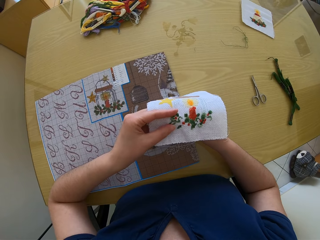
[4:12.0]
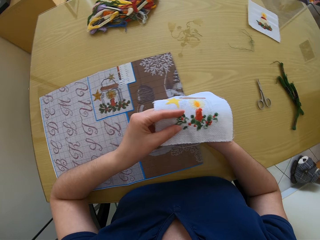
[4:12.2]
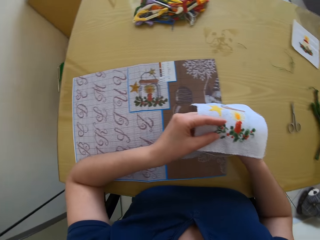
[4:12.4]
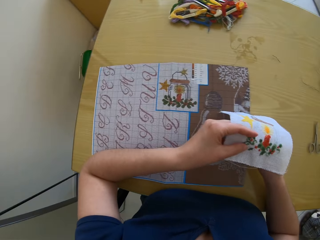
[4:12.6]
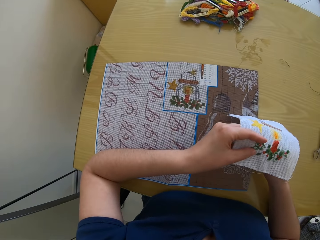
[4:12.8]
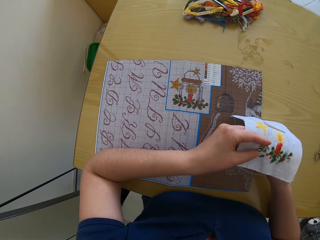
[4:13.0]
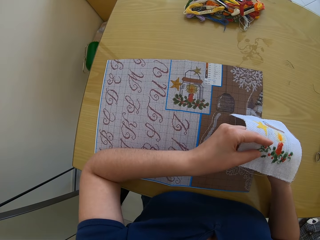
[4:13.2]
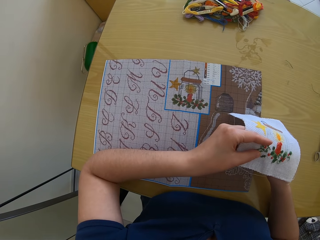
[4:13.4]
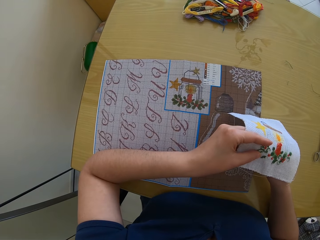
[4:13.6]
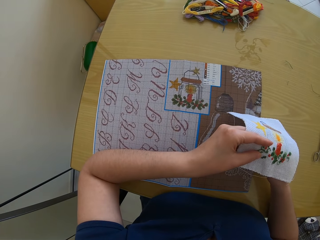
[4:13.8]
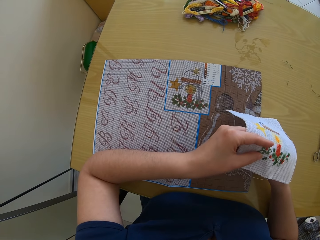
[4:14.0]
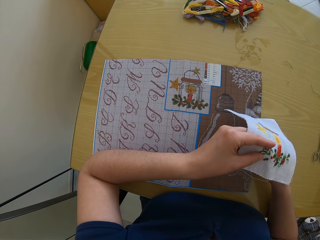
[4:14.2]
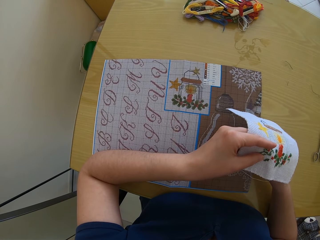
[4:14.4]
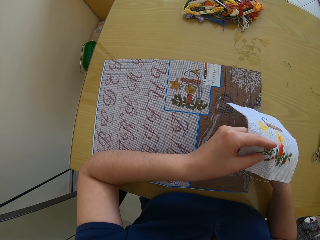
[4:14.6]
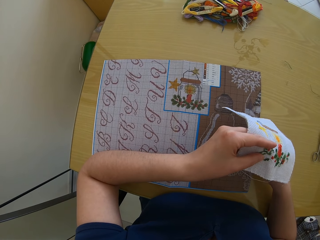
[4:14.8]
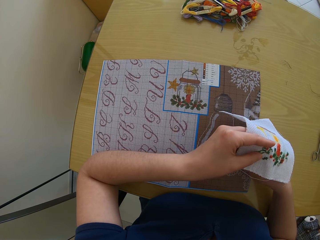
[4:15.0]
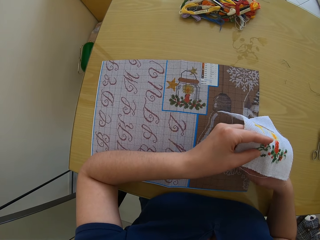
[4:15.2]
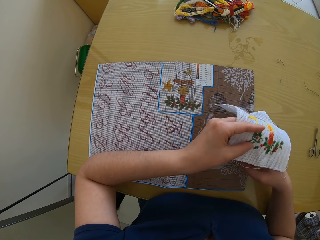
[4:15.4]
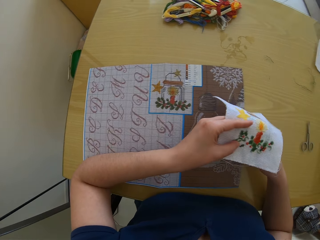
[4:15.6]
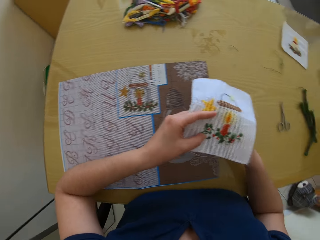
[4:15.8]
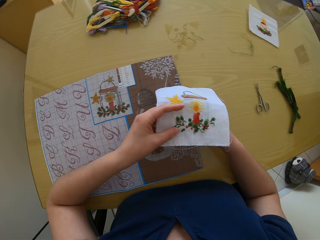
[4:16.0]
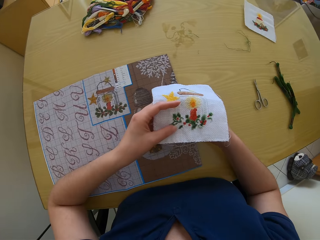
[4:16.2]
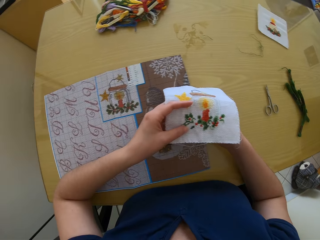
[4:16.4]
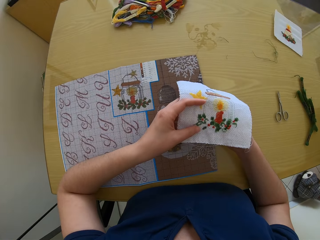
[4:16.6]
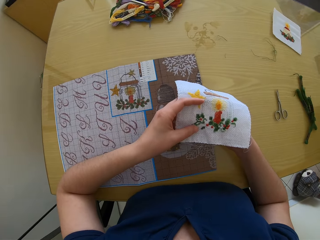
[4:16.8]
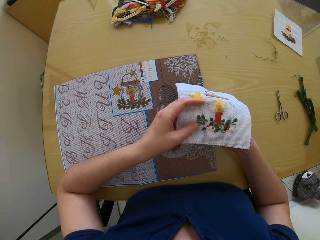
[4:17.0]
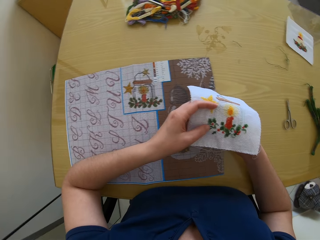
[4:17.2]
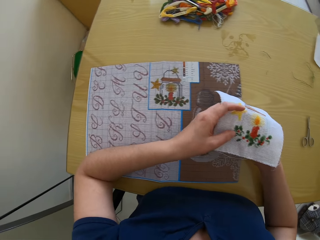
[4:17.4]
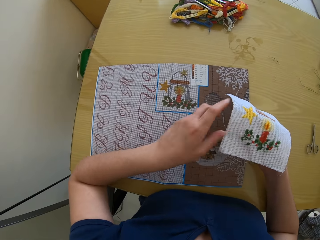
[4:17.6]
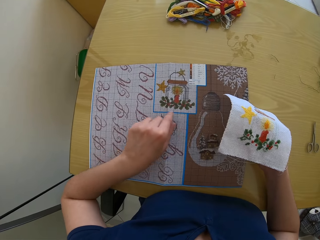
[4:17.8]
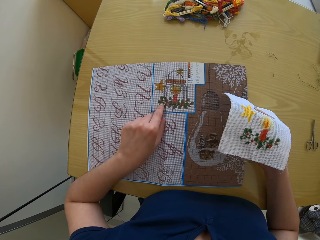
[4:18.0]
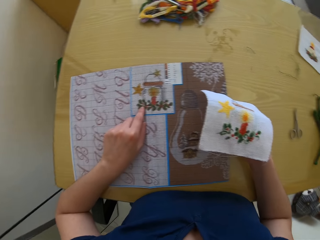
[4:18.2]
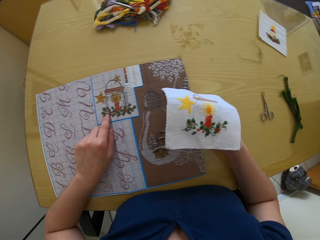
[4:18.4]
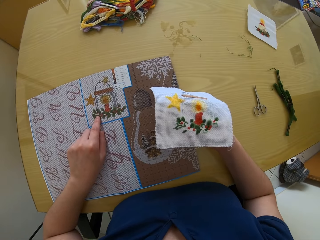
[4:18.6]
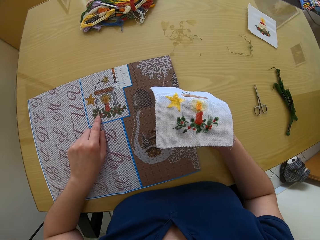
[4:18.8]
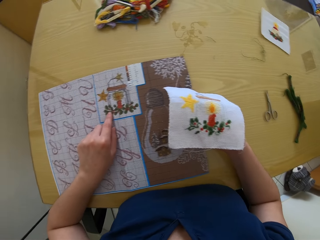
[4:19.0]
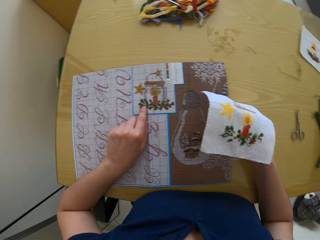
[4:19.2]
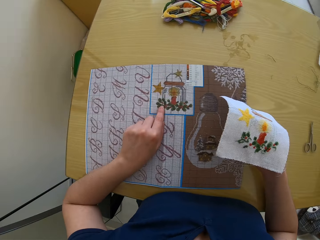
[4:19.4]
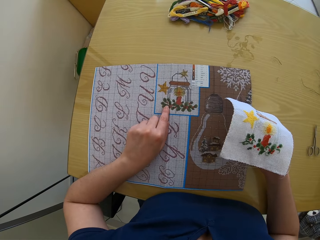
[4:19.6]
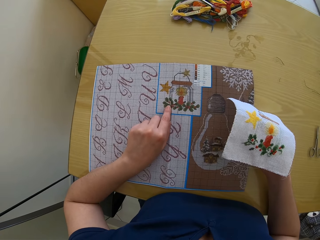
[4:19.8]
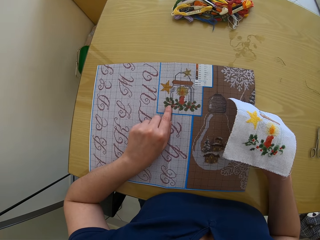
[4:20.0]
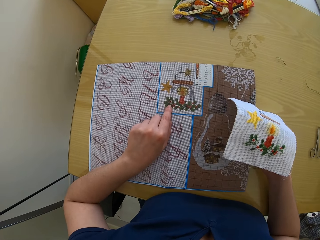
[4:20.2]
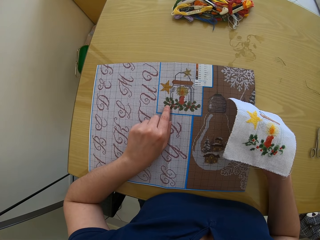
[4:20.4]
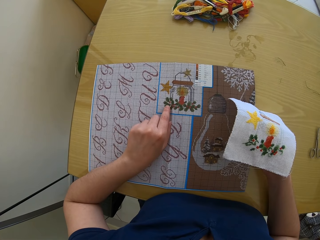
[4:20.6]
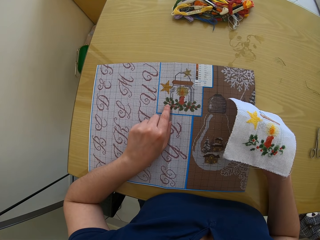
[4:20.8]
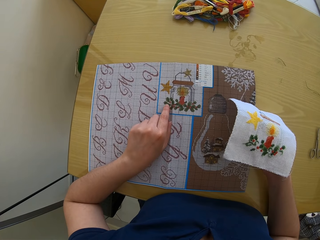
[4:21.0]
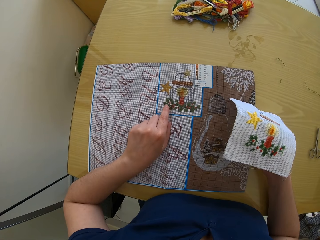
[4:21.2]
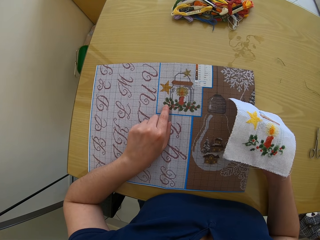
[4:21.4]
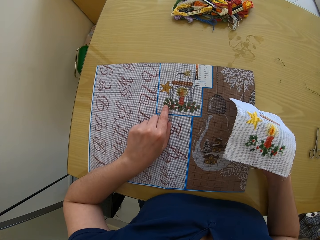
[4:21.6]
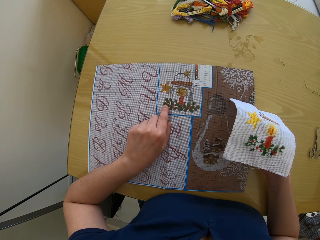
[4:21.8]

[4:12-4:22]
The camera wearer glances at the cross stitch chart on the table. She looks at the stitched pattern on the table. She counts the stitches on the cross stitch chart on the table with her left index finger.

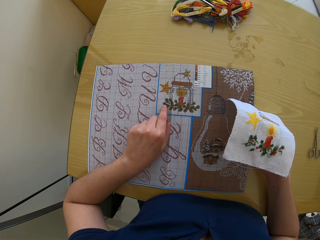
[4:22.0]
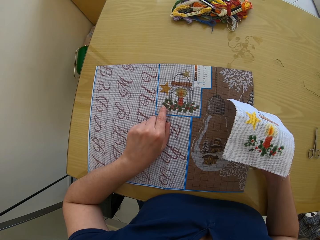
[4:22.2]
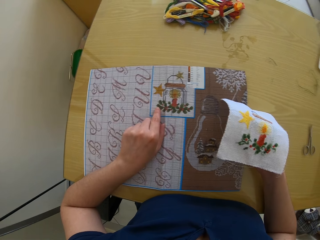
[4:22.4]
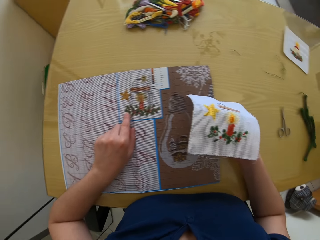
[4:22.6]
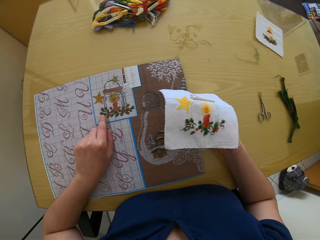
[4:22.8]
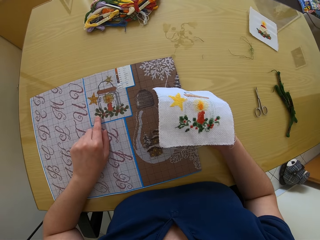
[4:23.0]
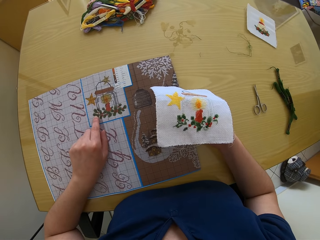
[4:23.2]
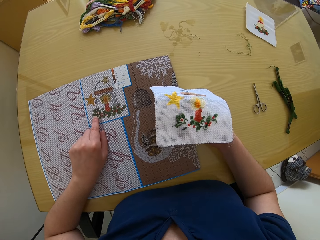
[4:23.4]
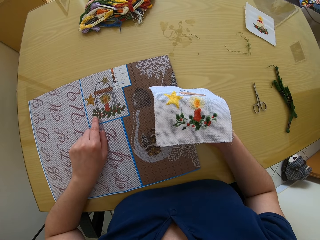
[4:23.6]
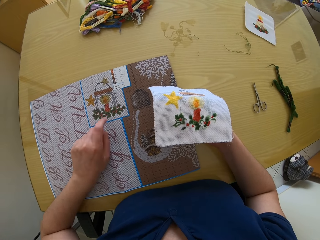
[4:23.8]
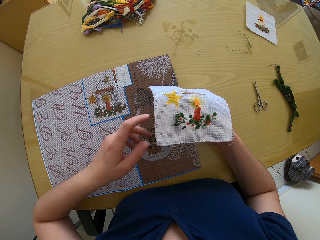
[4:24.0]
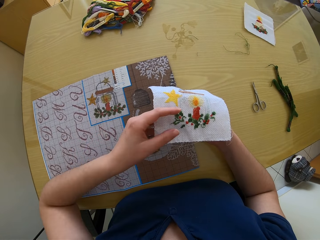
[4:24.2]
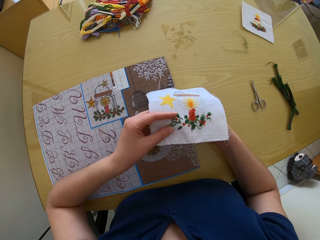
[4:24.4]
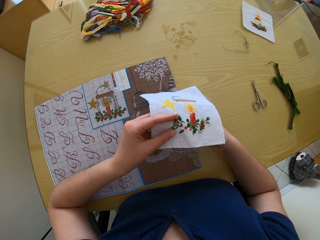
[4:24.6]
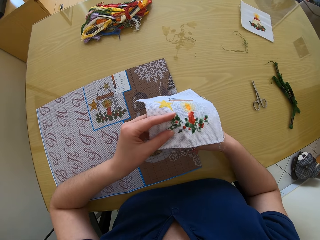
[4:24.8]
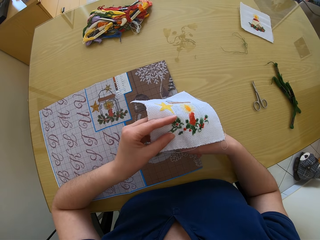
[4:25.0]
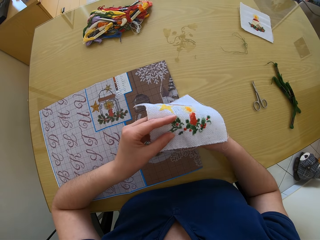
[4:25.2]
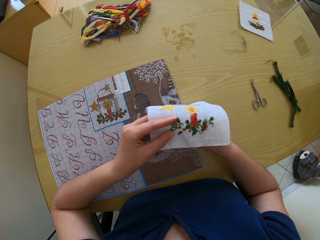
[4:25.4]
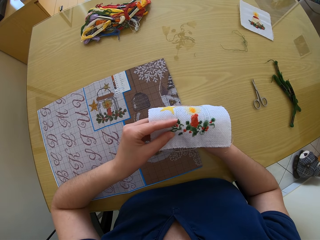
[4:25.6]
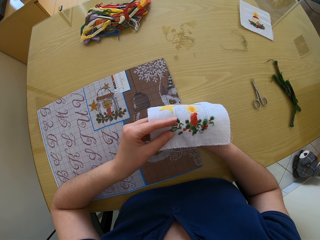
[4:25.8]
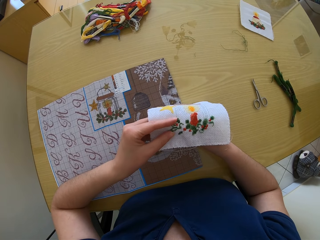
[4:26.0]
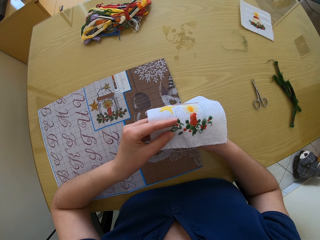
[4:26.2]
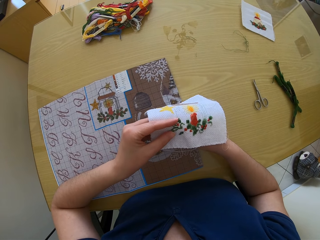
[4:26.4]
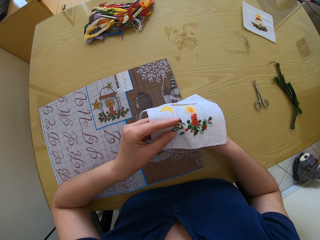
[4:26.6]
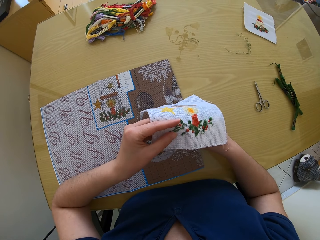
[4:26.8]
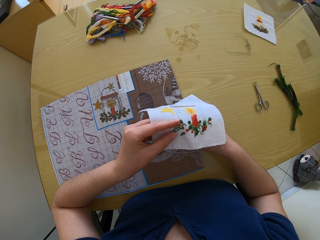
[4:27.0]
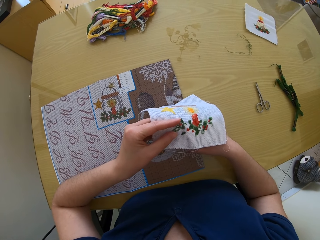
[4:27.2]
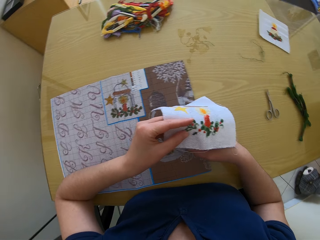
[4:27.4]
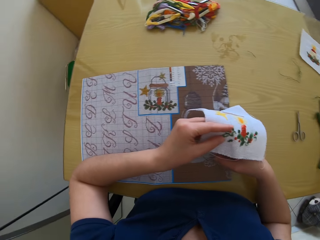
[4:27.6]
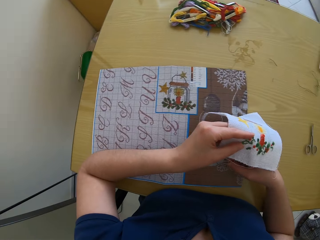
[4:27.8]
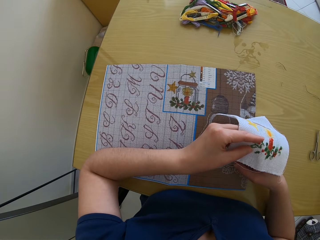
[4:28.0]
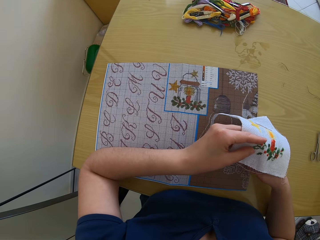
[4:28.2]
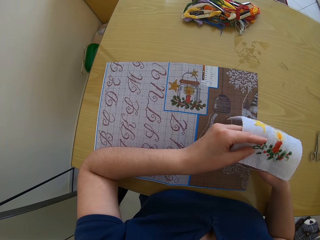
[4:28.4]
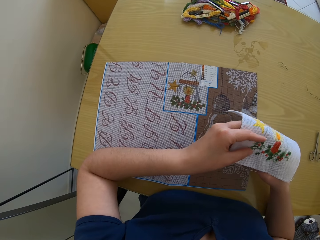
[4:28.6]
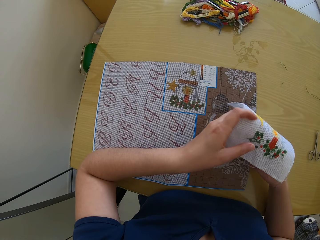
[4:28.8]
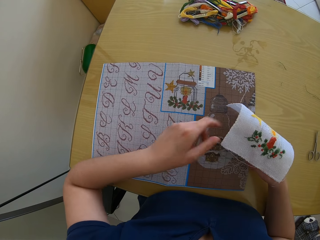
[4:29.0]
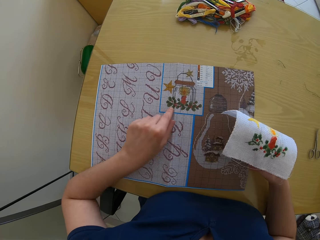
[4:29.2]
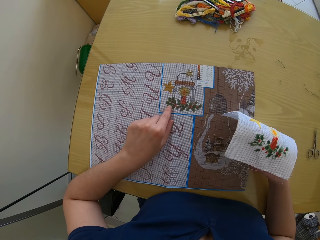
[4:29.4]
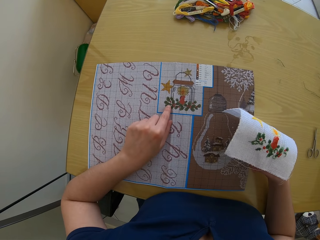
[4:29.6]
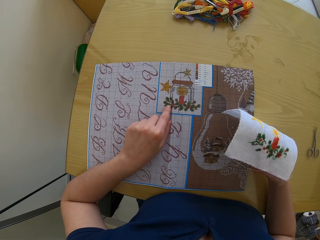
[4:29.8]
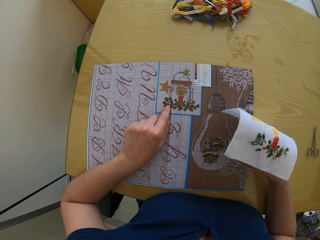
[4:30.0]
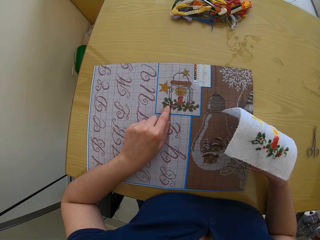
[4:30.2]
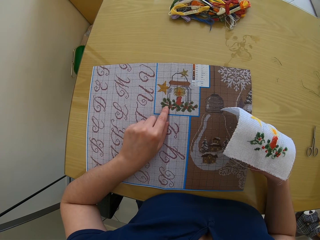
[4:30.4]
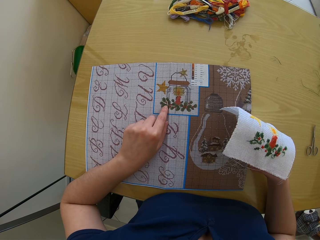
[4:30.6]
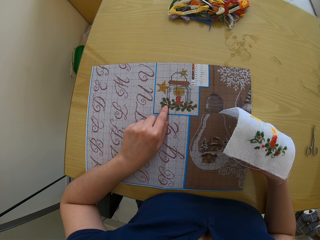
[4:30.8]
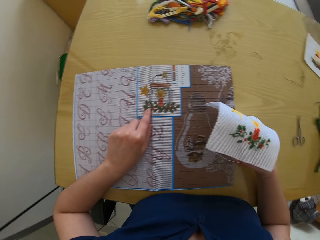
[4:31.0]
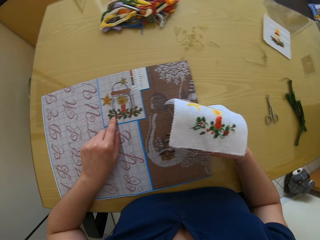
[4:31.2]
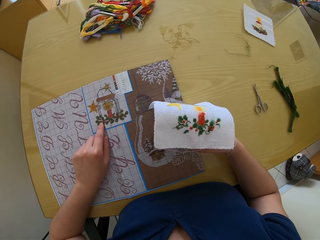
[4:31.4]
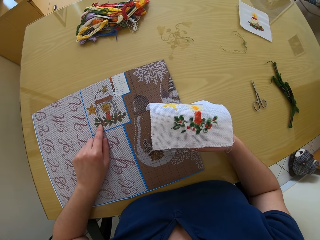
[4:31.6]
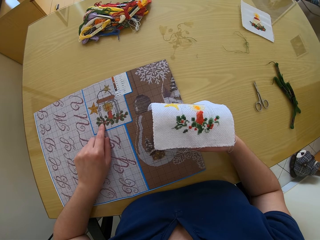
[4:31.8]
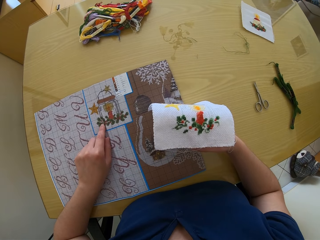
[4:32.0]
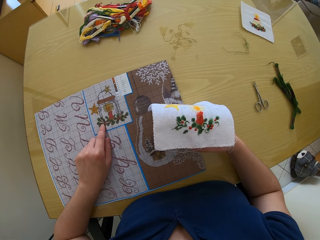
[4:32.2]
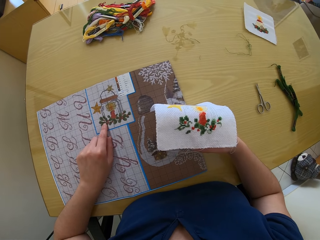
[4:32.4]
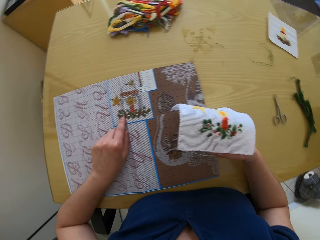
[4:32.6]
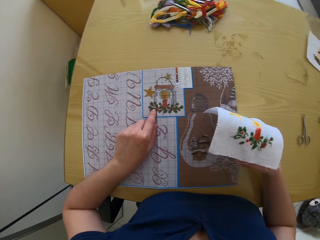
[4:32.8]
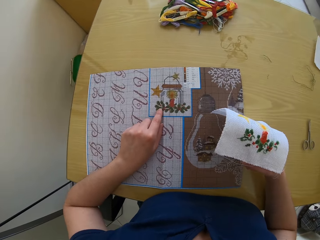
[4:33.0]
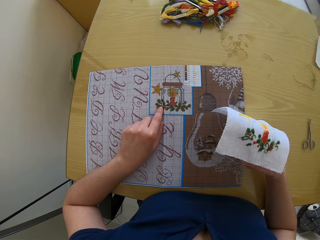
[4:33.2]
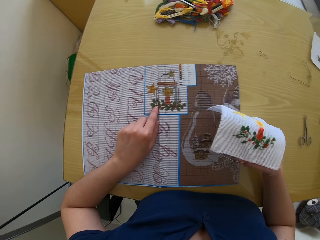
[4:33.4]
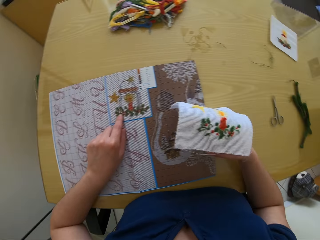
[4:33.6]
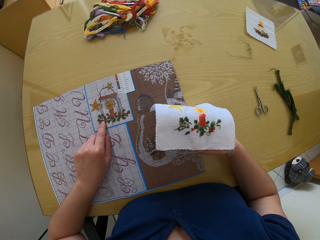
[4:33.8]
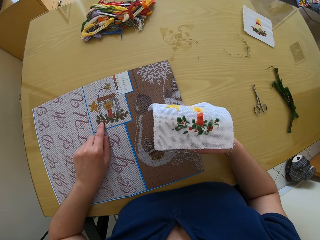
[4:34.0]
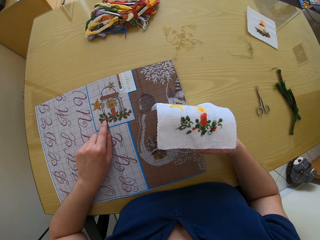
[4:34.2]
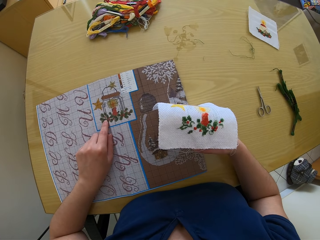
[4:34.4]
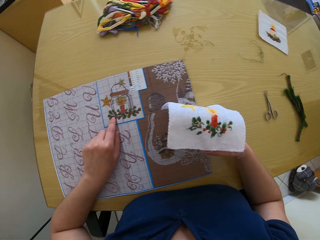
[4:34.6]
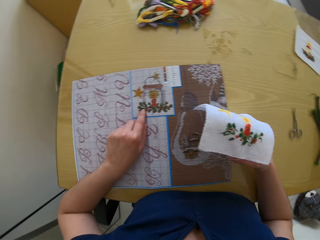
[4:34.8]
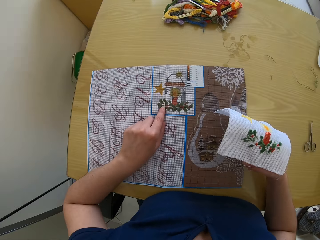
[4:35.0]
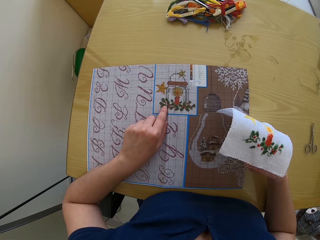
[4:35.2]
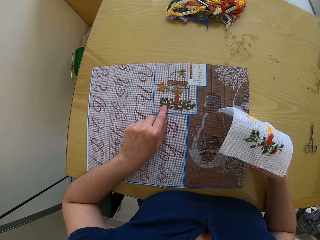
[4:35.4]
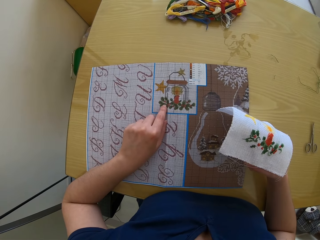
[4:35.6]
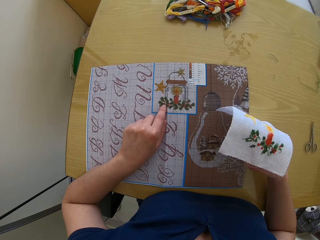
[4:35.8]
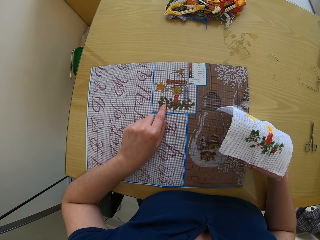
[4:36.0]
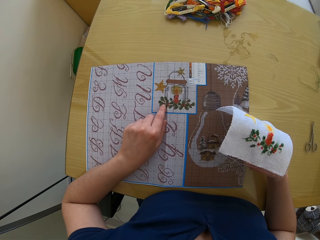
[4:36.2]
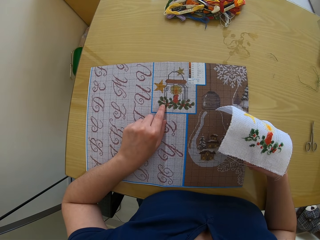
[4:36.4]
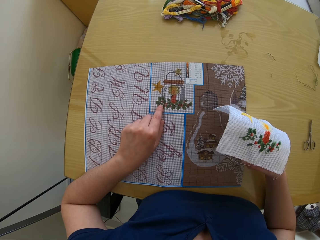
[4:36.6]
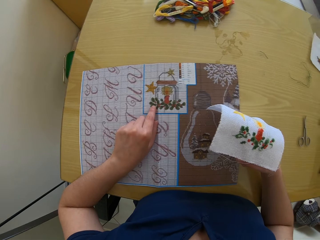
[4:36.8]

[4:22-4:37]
The camera wearer puts her left hand under the piece of cloth on the table. She stitches the cloth. She glances at the cross stitch chart on the table. She counts the stitches on the cross stitch chart on the table with her left index finger. She crosschecks the embroidery designs on the piece of cloth on the table with the cross stitch chart with her left hand on the table.
